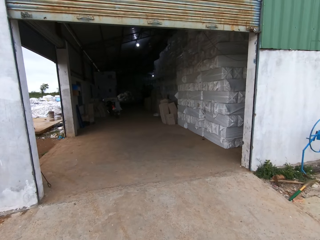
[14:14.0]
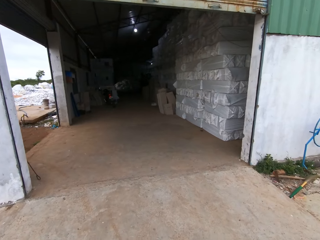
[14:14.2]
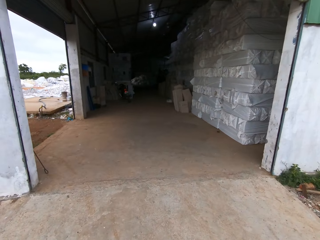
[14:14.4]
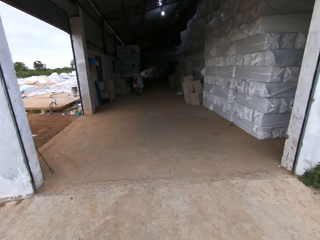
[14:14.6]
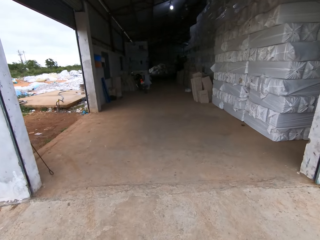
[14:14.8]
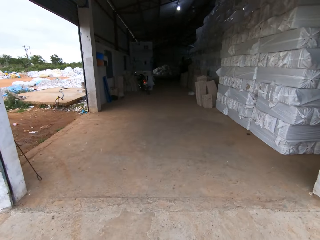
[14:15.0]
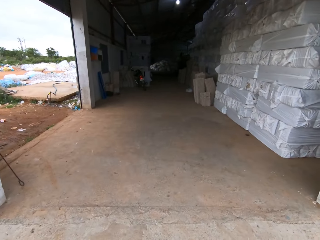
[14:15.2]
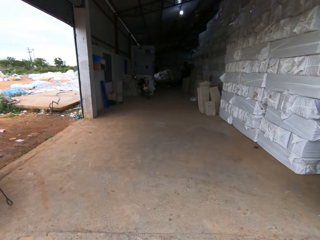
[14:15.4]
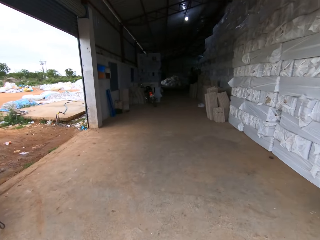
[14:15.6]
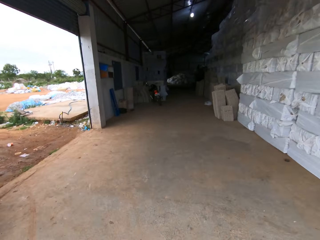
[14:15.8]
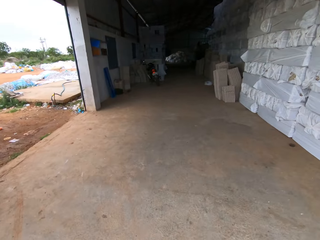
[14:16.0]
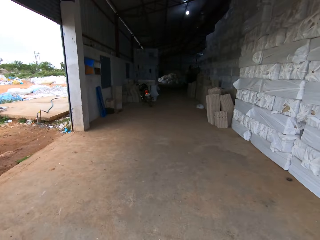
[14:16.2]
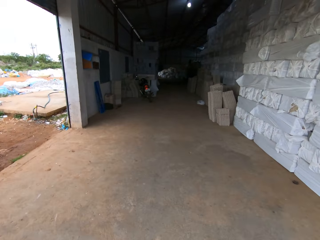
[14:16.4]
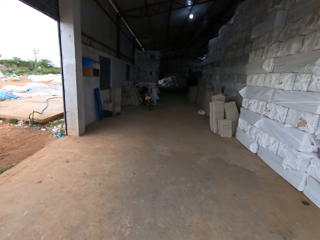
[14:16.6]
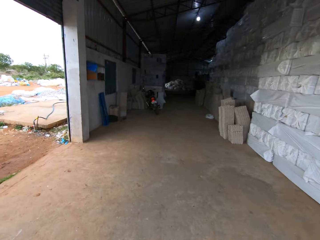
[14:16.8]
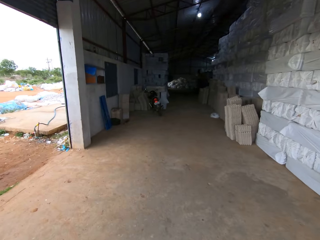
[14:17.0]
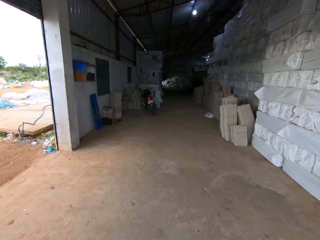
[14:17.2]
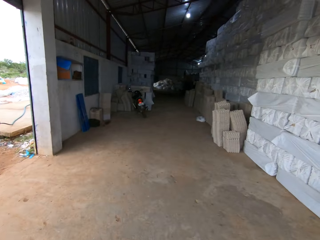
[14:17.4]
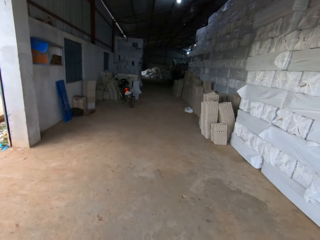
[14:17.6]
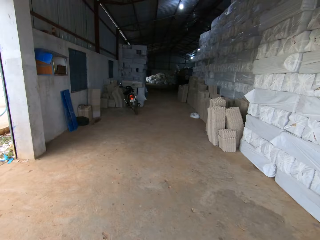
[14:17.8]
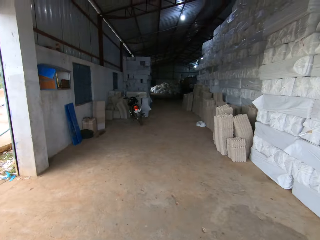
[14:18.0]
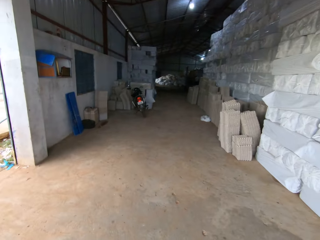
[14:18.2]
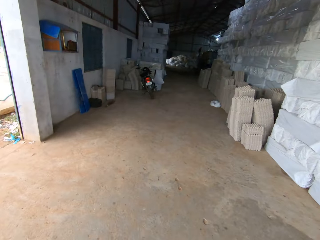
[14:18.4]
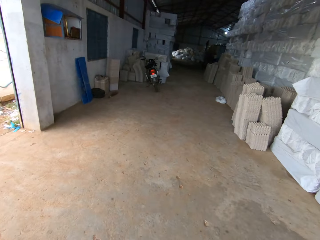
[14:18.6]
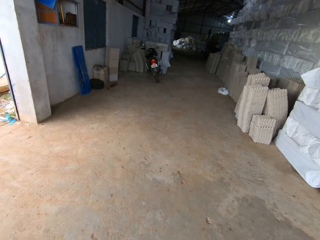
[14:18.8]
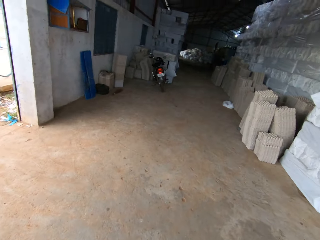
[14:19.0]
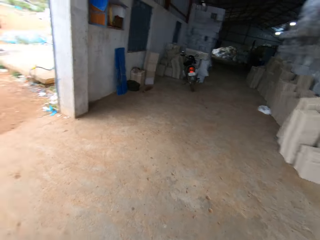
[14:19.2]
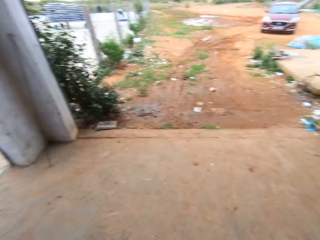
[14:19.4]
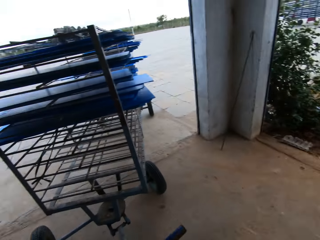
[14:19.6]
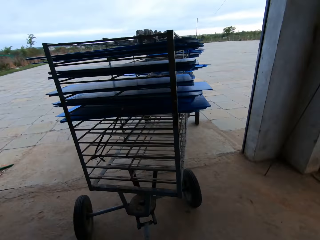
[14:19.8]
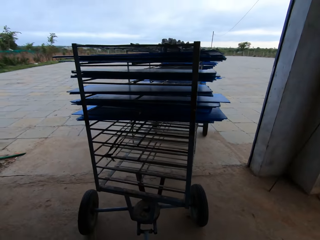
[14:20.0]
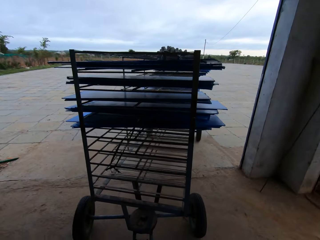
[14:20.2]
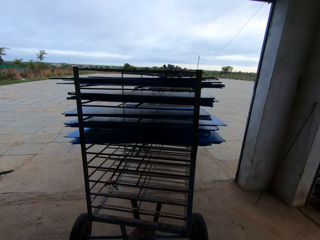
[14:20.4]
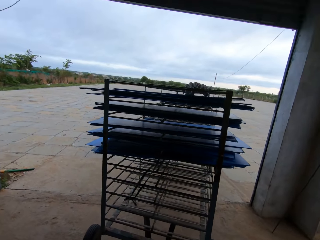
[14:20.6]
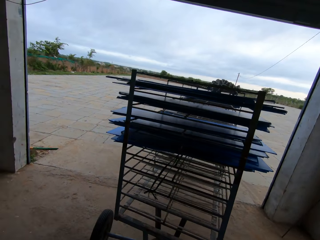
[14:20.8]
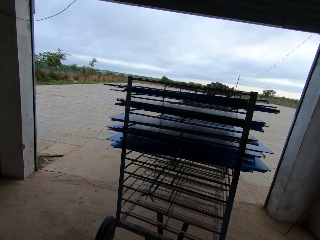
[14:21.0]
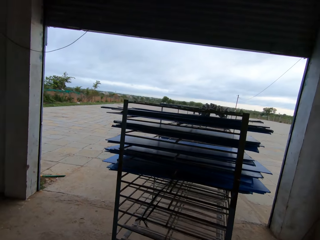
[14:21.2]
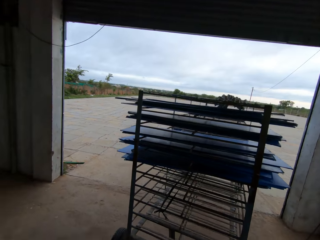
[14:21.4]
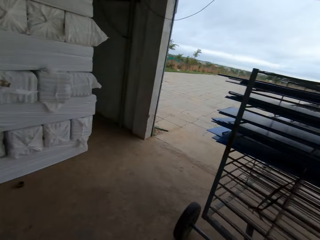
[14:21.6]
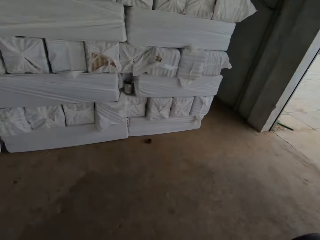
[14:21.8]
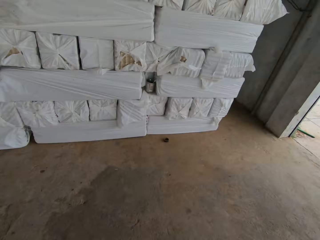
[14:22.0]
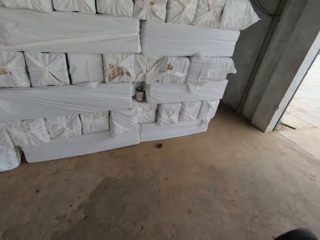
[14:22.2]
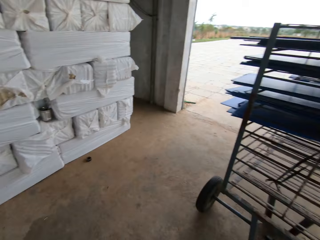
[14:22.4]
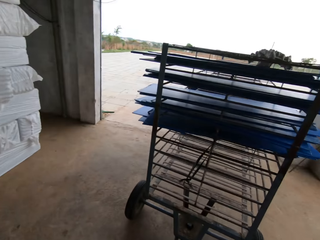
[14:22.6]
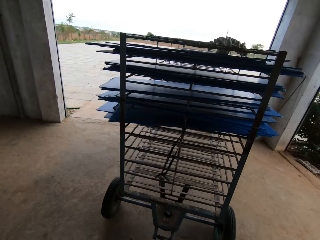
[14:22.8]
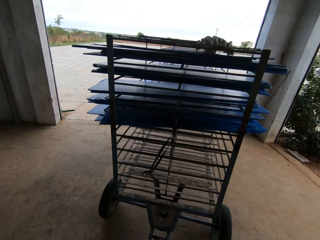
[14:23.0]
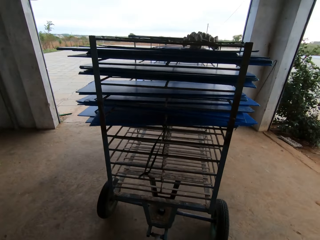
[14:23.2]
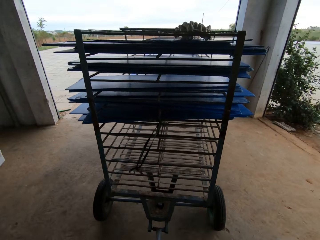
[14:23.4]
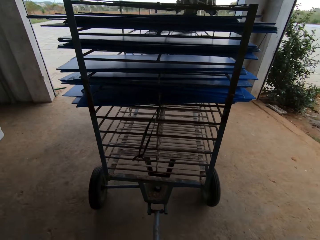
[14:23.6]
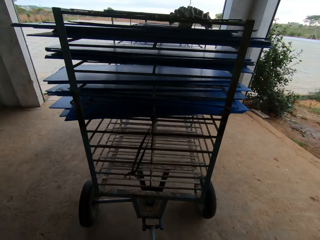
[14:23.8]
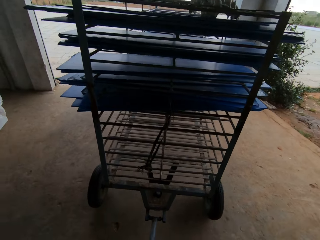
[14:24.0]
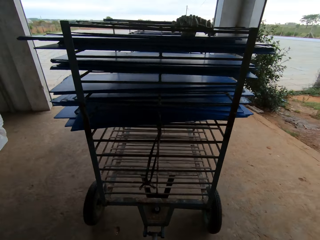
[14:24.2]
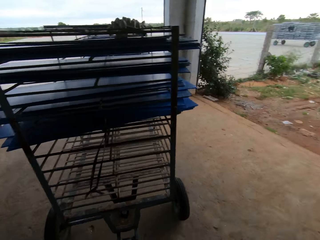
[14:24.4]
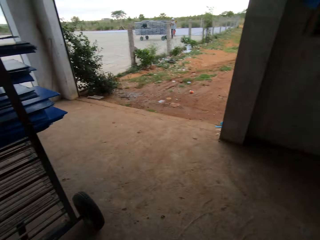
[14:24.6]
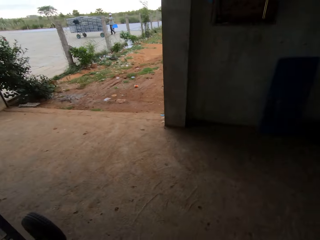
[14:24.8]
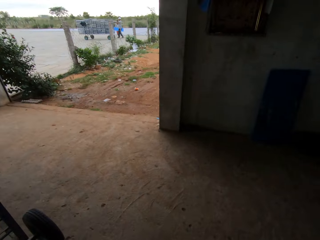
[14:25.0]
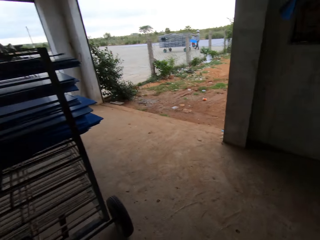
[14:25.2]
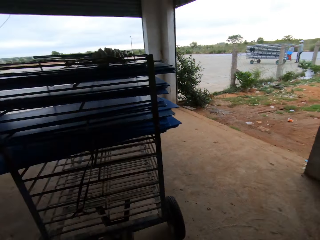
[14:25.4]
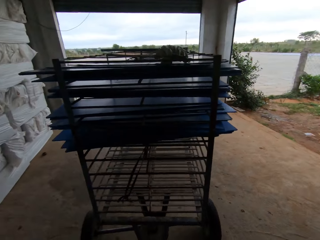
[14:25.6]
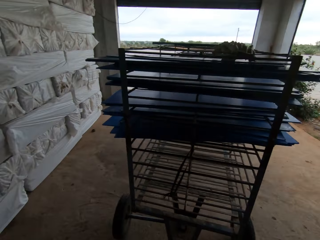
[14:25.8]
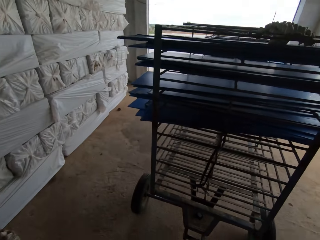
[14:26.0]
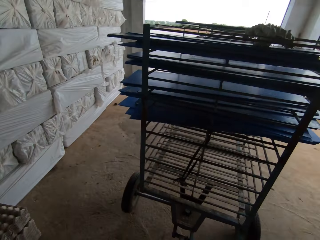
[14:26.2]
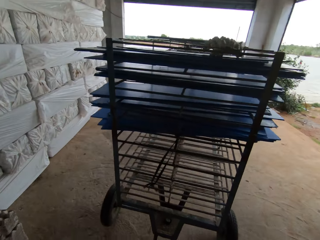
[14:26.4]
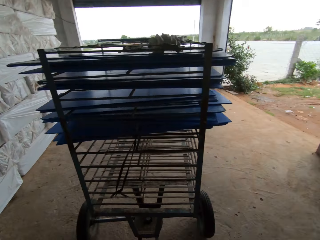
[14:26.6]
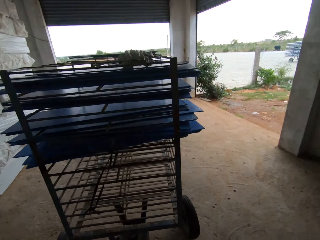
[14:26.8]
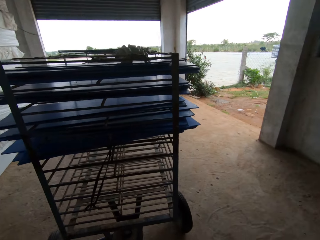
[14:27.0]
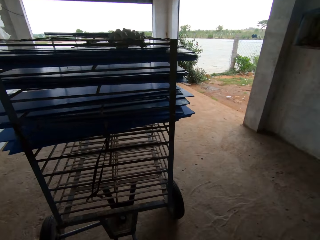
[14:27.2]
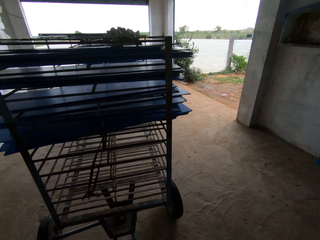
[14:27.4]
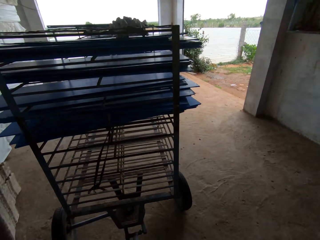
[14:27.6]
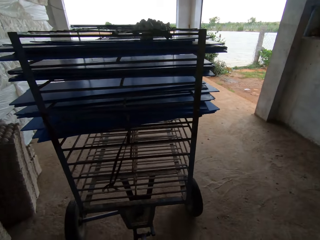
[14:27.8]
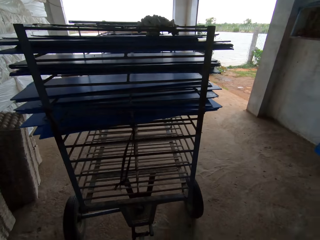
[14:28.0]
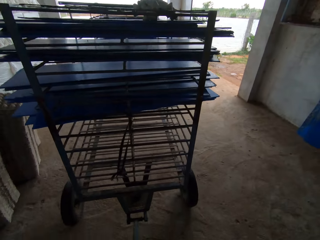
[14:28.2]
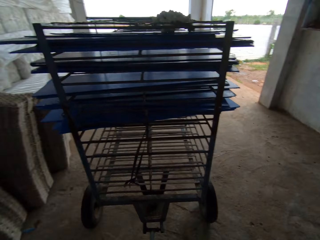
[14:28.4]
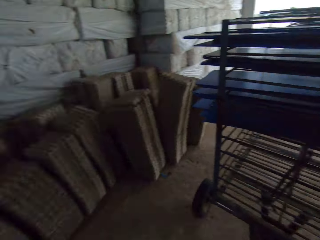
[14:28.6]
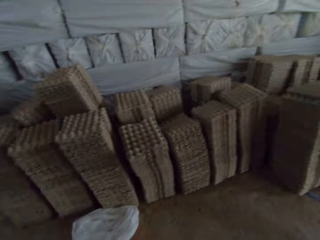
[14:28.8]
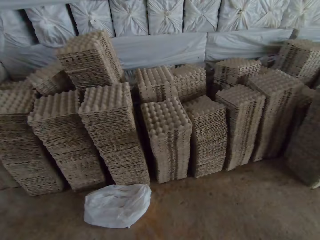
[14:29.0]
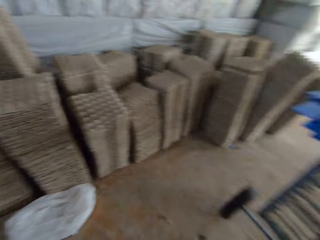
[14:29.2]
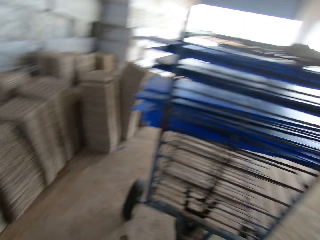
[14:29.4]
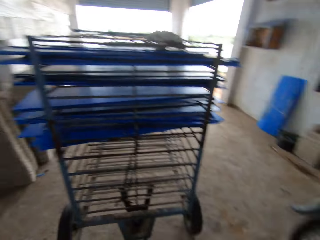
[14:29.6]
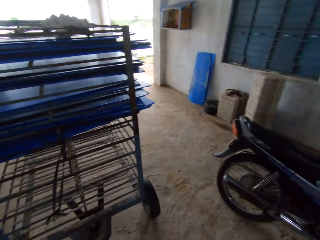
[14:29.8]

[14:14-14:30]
The camera wearer pulls the cart into the factory. He walks into the factory. He looks at the cart. He drags the crate rack into the factory with his hands. He pulls the cart into the factory and looks around the factory.

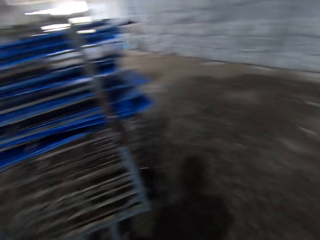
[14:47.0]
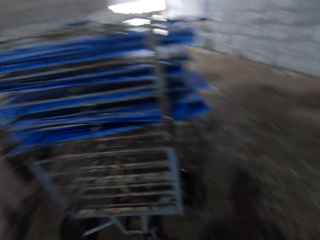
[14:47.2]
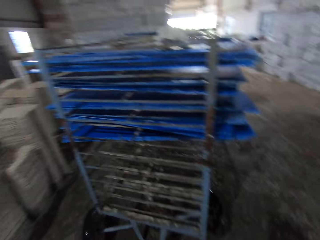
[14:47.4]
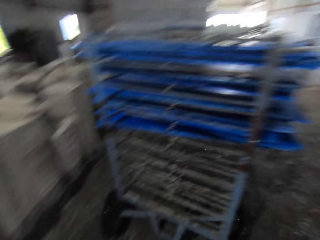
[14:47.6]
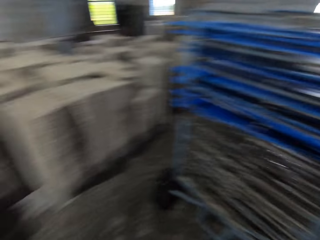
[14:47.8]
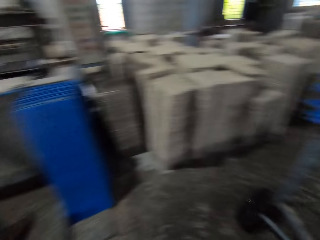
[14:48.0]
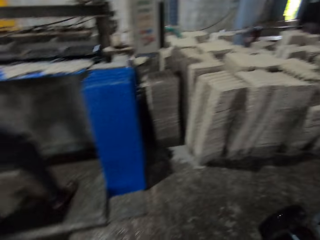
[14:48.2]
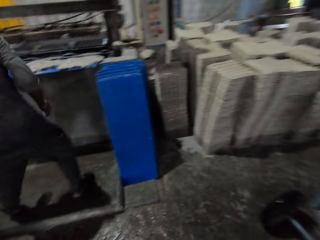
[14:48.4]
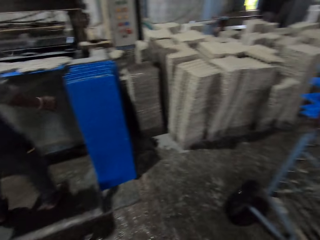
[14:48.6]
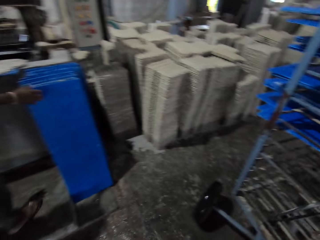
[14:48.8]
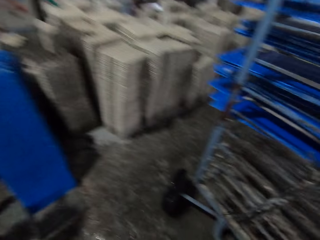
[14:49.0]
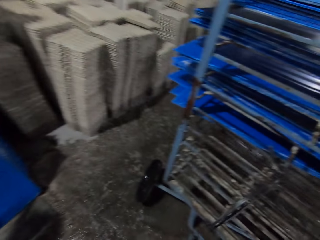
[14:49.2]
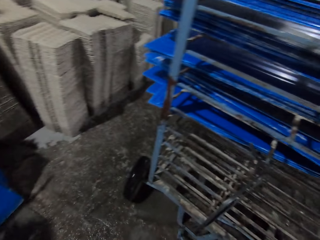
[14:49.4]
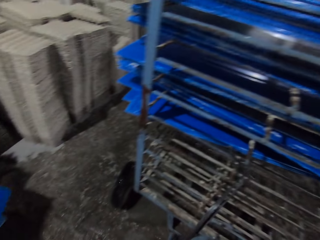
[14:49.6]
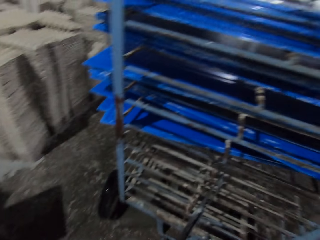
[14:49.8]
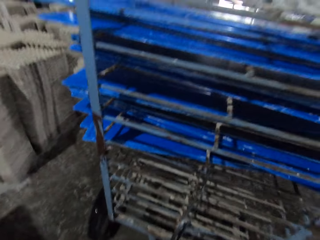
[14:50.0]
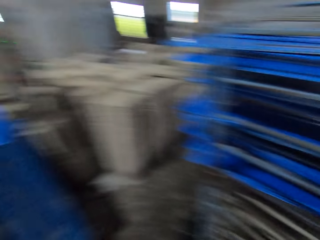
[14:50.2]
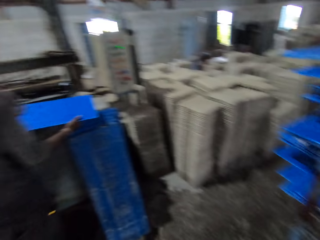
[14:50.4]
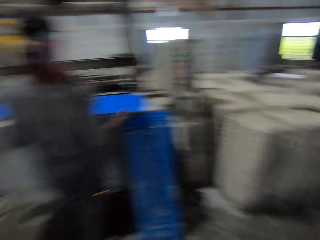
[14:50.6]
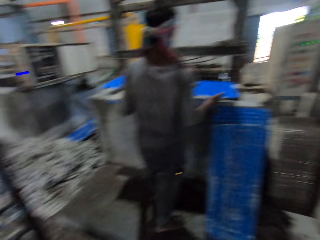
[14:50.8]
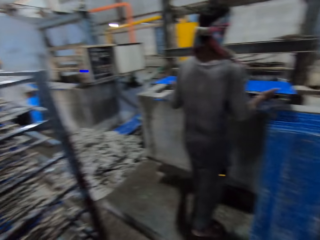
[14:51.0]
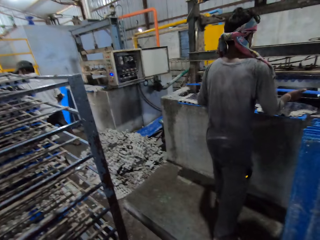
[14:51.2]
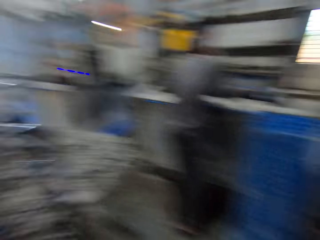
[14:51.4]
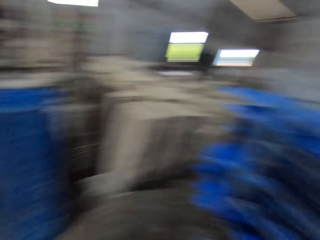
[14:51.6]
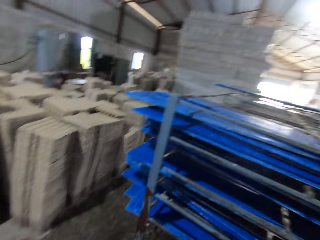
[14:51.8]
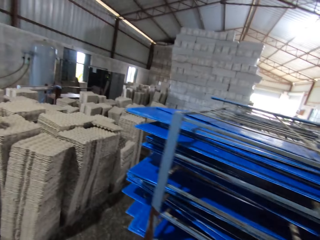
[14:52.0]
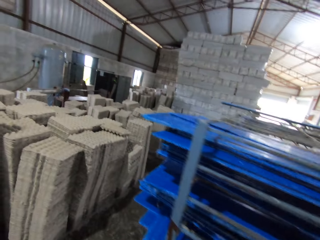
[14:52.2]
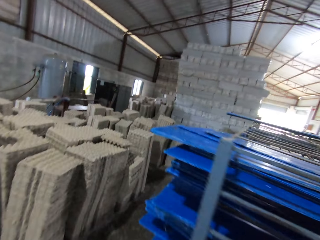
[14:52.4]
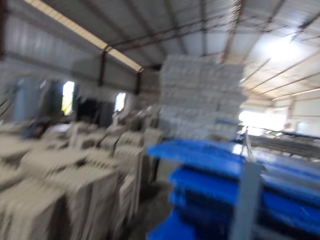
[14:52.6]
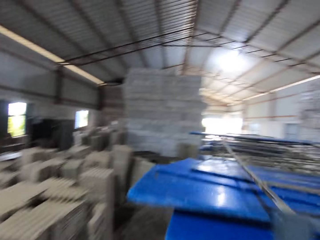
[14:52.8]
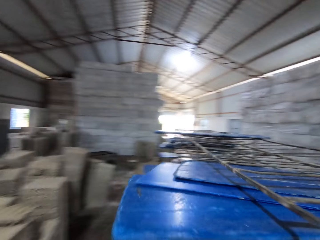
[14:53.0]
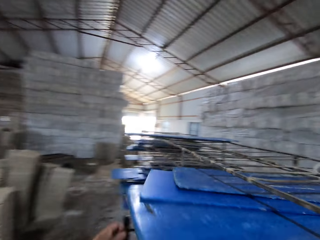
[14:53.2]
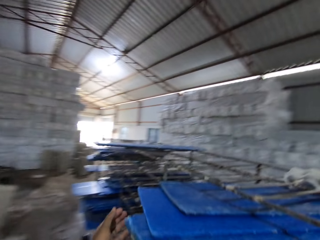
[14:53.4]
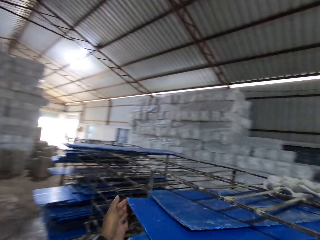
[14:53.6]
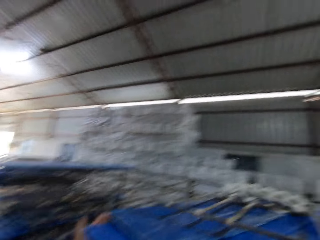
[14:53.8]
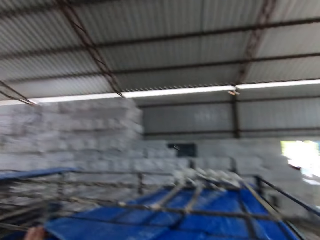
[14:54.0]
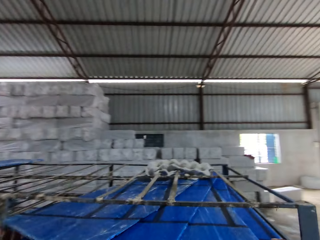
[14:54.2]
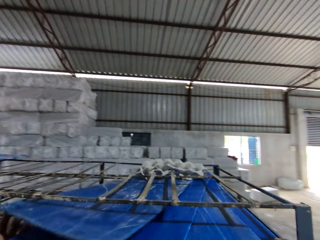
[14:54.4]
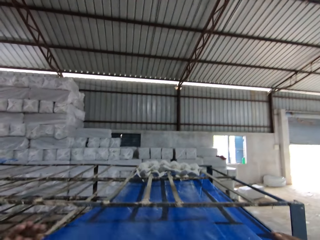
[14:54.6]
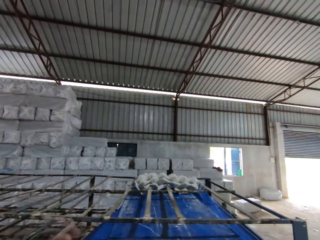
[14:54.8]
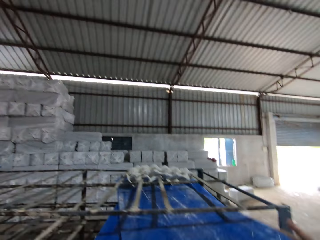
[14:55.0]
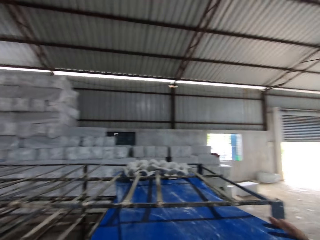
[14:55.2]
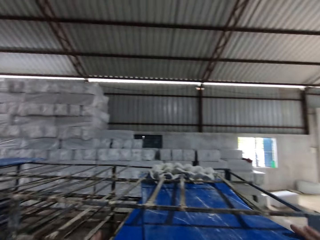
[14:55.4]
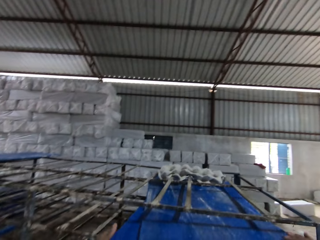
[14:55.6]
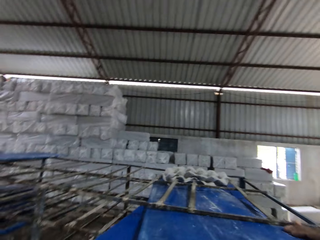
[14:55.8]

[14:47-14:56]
A man picks a crate slate from the floor with his right hand. The camera wearer stops the cart. The man puts the crate slate into a crate machine with his hands. The camera wearer removes the crate slates from the crate rack with his hands.
